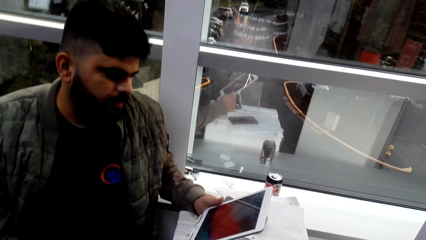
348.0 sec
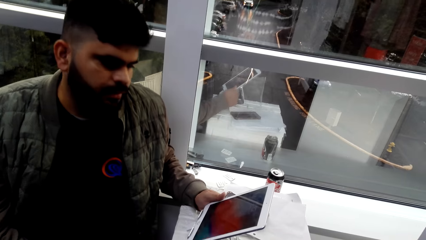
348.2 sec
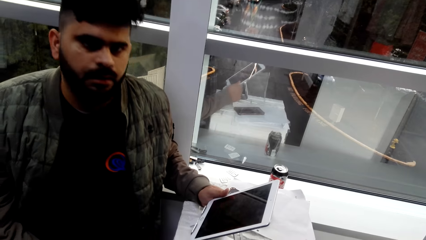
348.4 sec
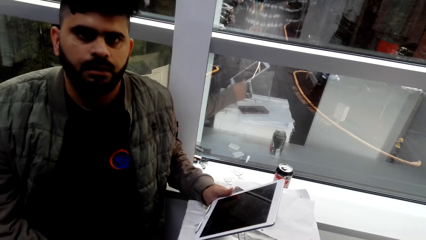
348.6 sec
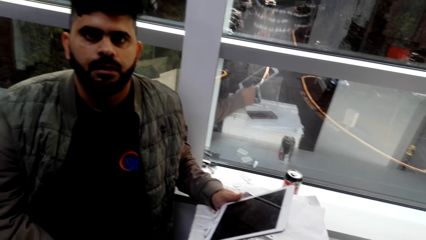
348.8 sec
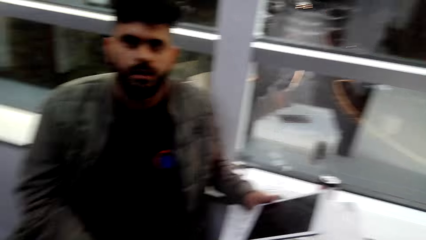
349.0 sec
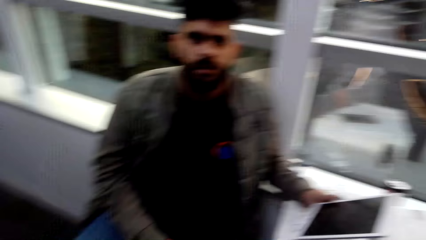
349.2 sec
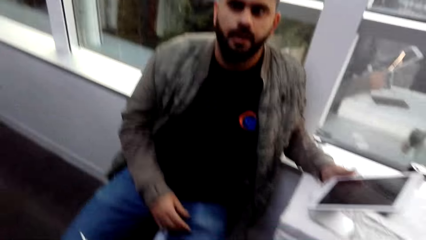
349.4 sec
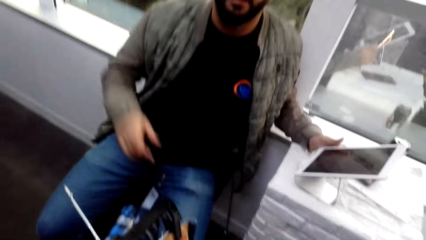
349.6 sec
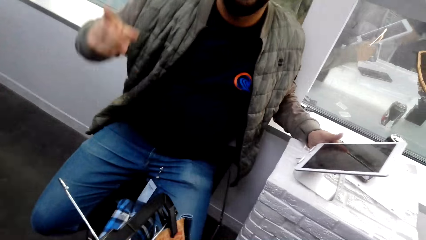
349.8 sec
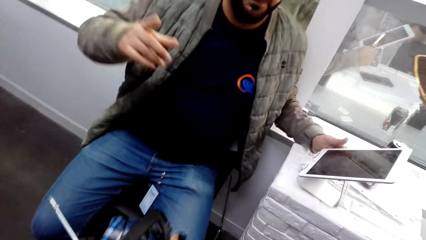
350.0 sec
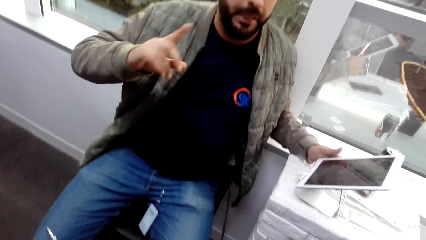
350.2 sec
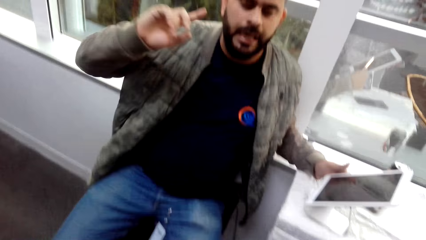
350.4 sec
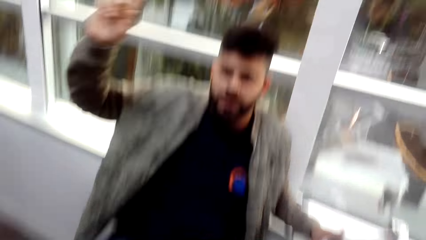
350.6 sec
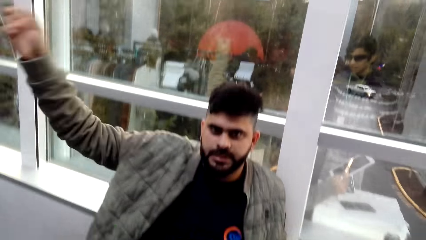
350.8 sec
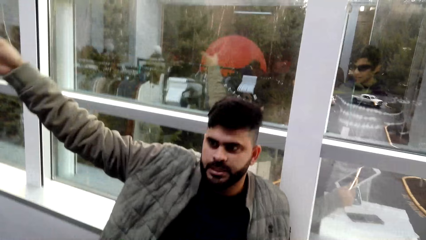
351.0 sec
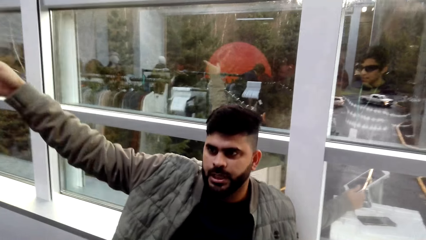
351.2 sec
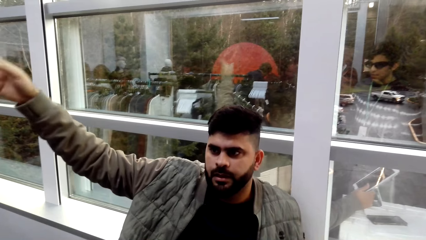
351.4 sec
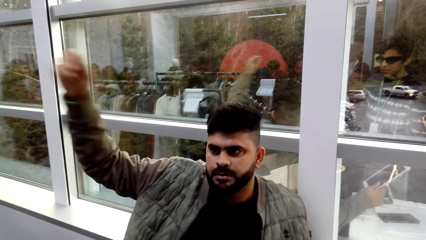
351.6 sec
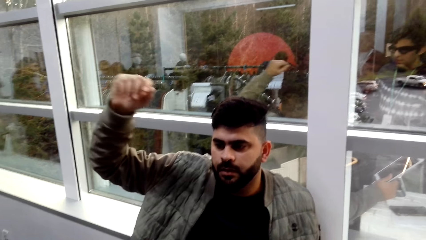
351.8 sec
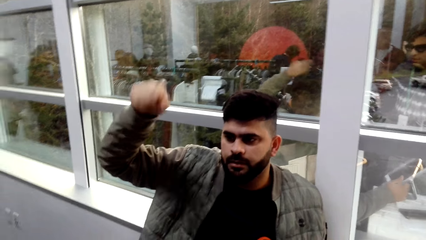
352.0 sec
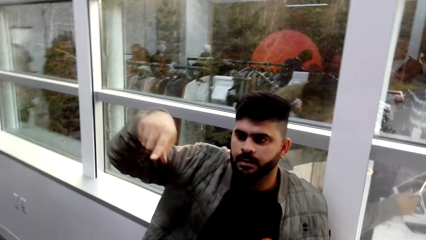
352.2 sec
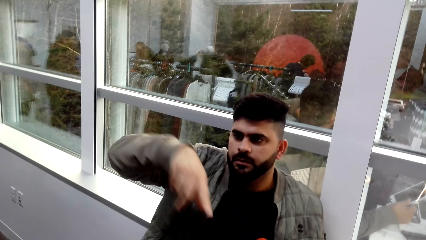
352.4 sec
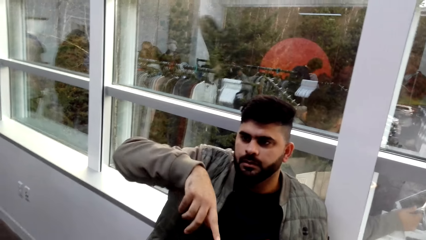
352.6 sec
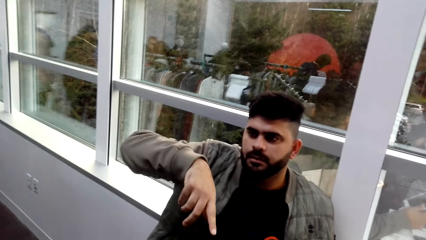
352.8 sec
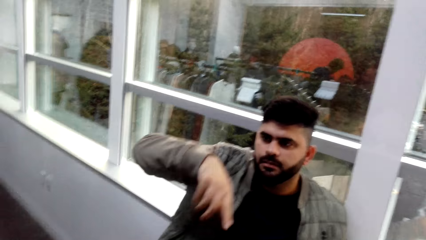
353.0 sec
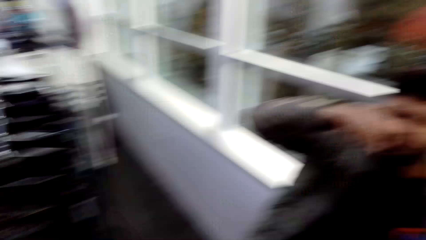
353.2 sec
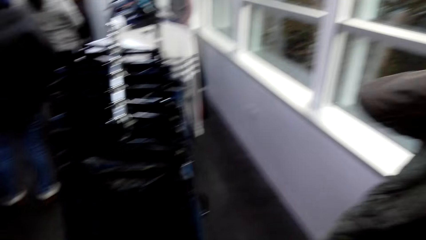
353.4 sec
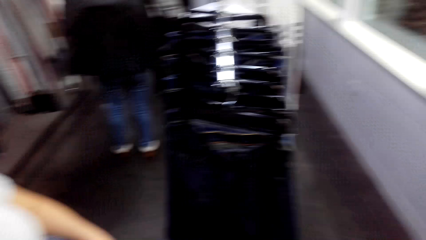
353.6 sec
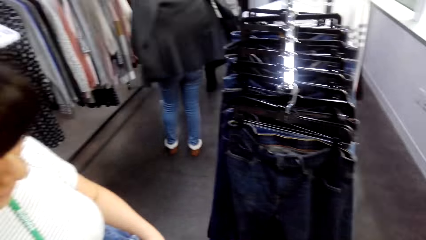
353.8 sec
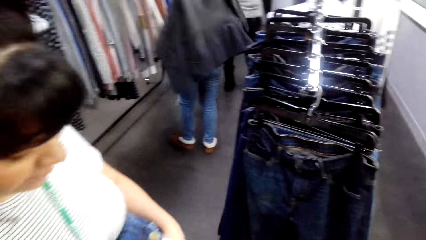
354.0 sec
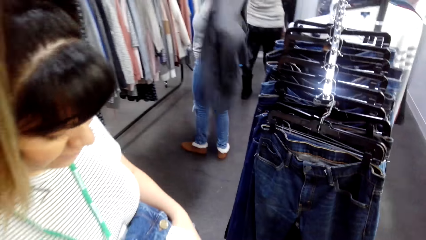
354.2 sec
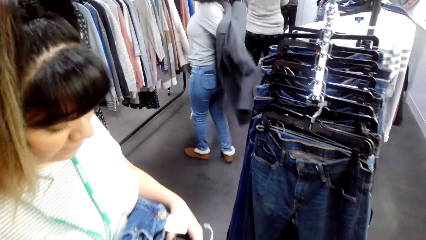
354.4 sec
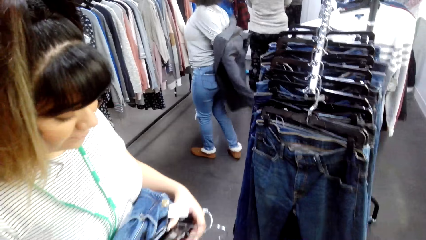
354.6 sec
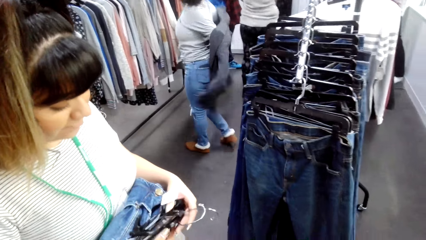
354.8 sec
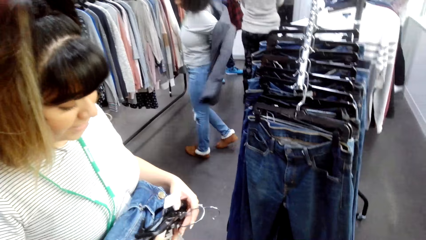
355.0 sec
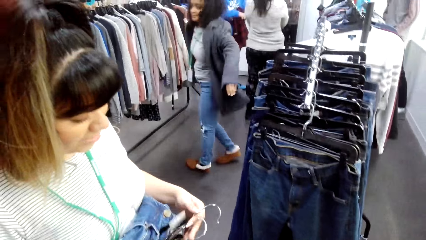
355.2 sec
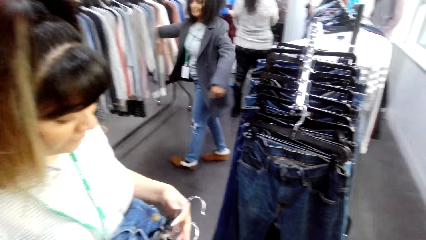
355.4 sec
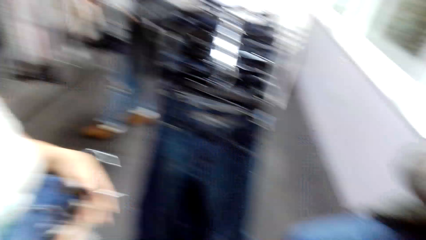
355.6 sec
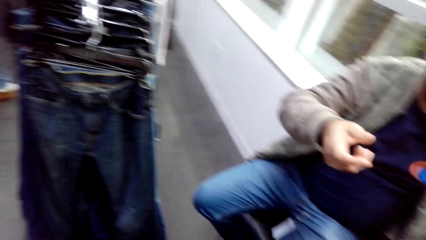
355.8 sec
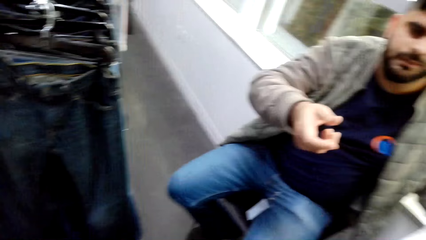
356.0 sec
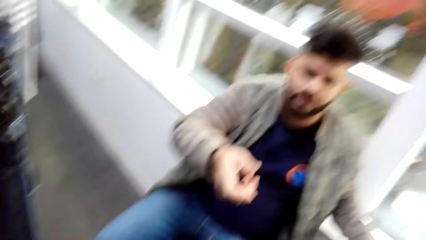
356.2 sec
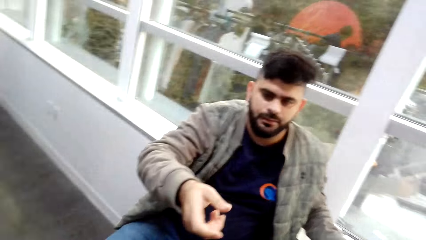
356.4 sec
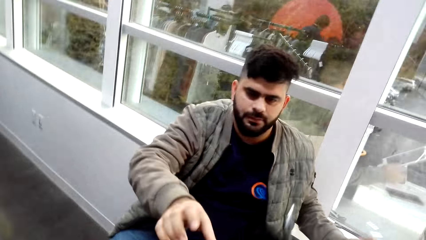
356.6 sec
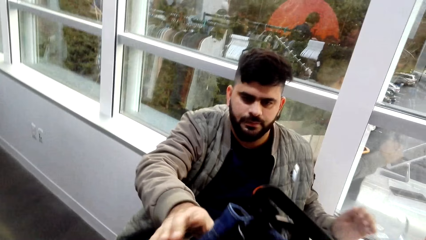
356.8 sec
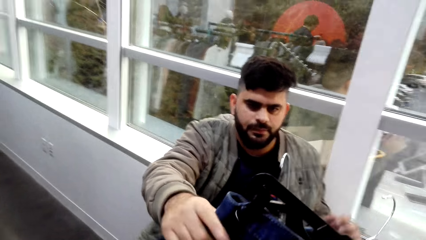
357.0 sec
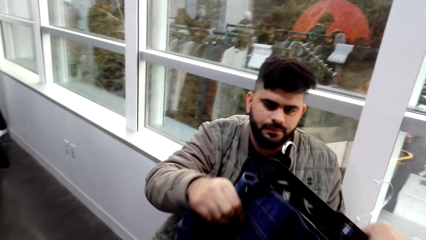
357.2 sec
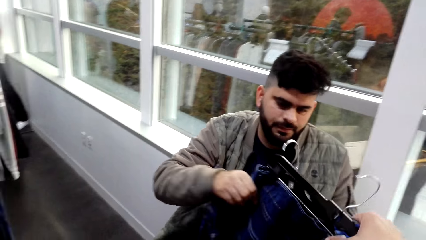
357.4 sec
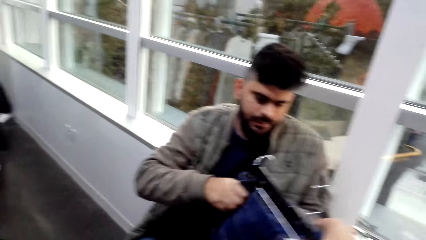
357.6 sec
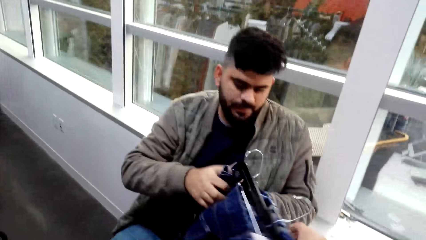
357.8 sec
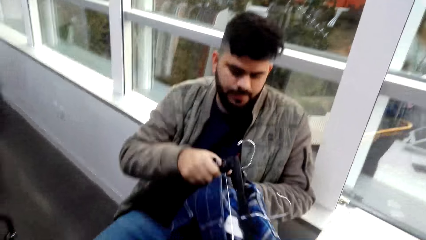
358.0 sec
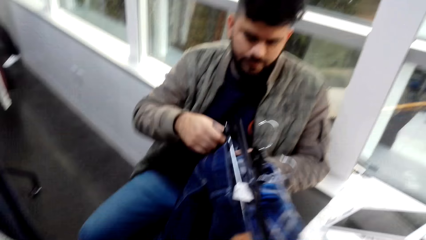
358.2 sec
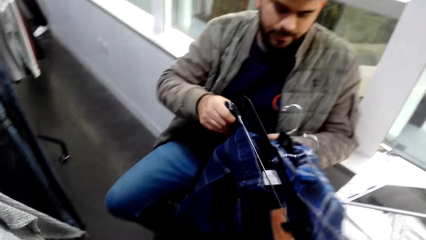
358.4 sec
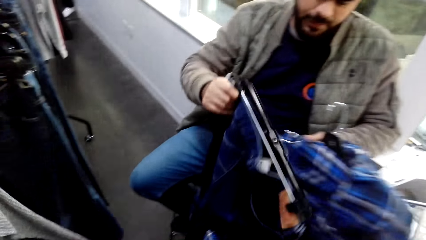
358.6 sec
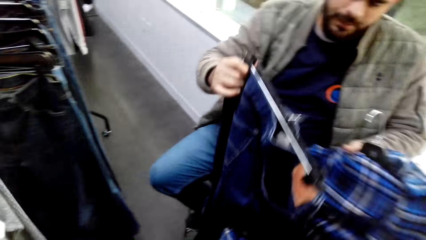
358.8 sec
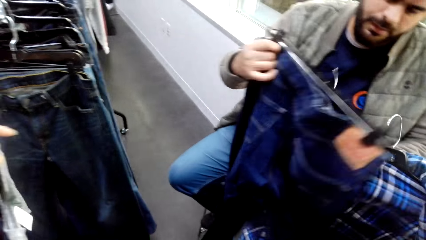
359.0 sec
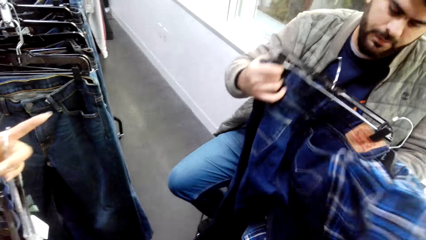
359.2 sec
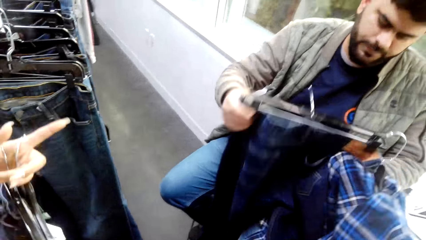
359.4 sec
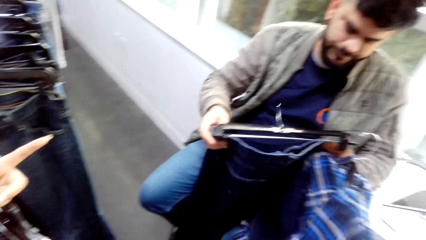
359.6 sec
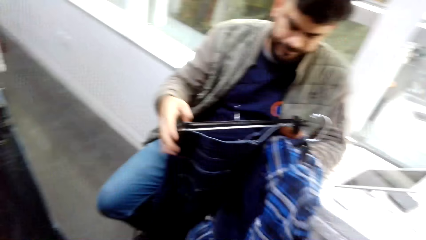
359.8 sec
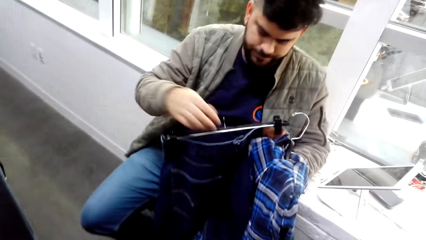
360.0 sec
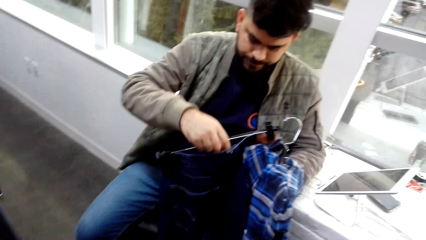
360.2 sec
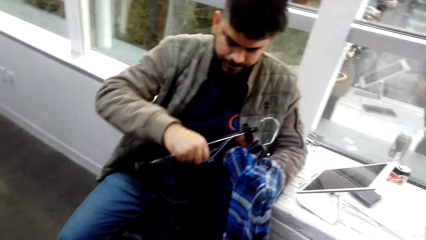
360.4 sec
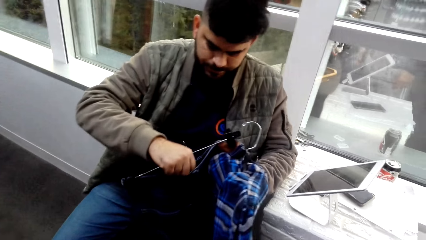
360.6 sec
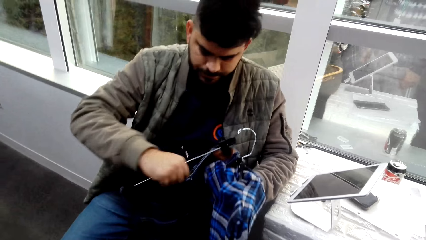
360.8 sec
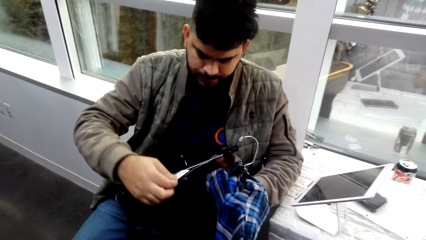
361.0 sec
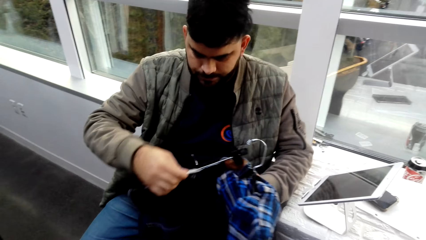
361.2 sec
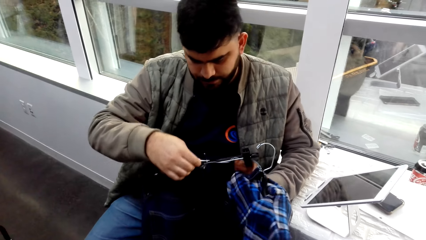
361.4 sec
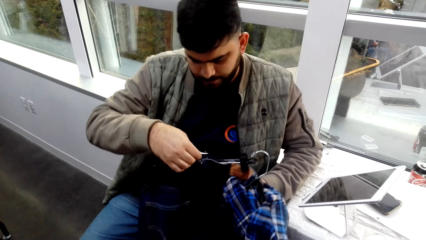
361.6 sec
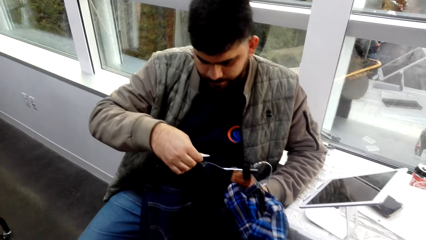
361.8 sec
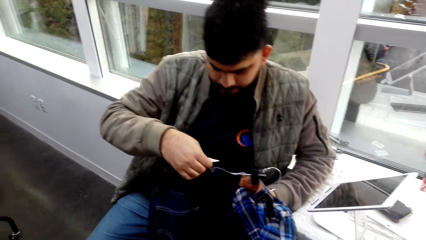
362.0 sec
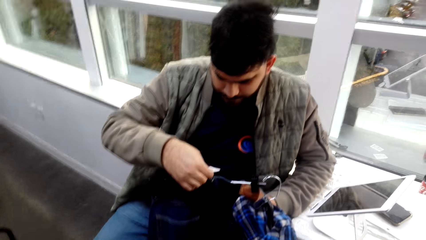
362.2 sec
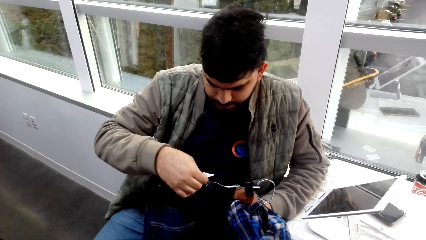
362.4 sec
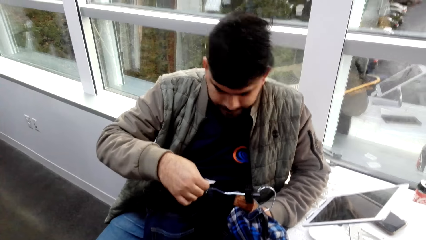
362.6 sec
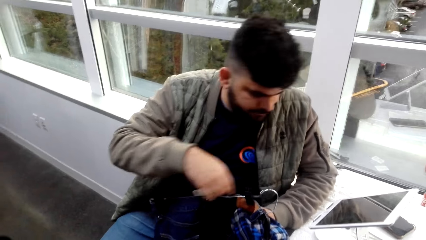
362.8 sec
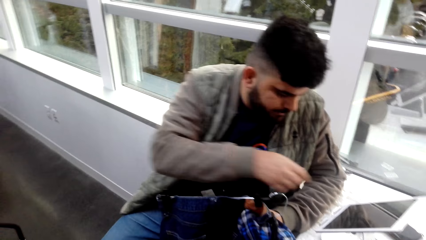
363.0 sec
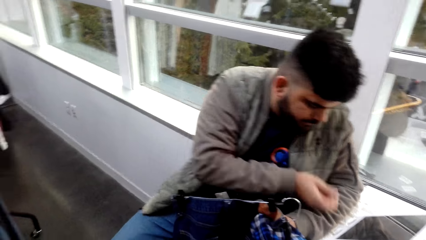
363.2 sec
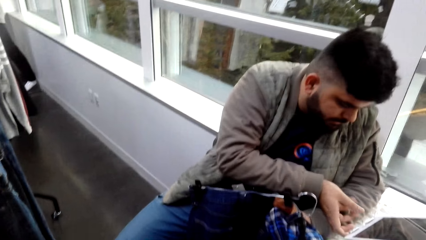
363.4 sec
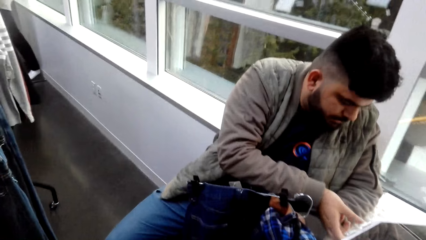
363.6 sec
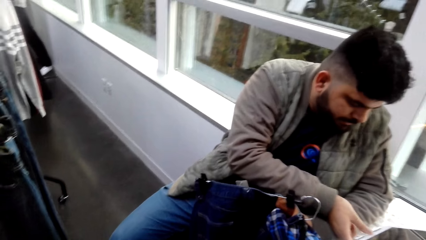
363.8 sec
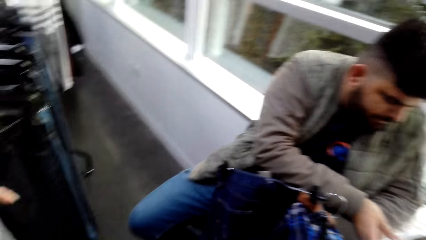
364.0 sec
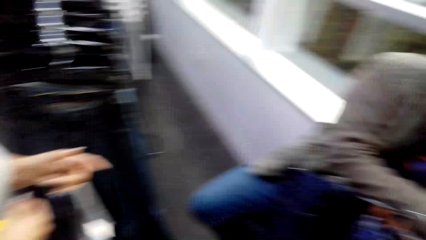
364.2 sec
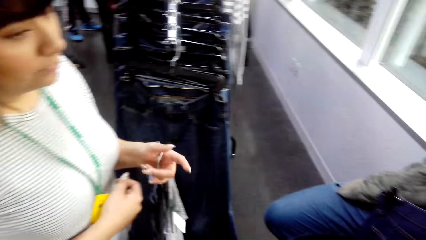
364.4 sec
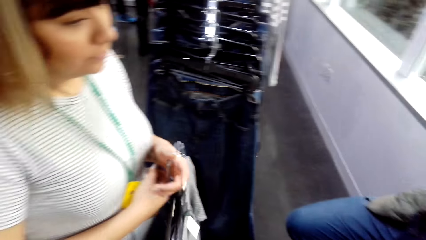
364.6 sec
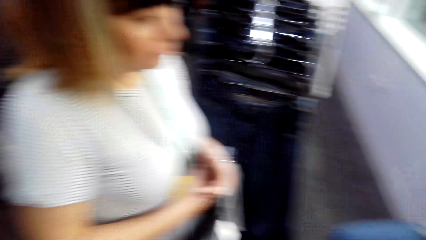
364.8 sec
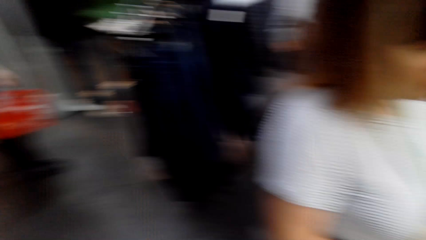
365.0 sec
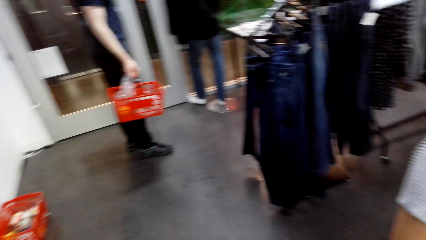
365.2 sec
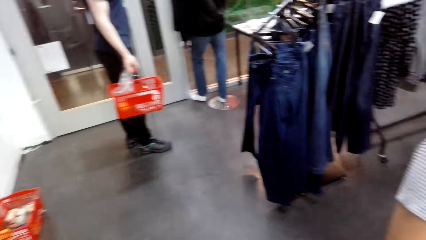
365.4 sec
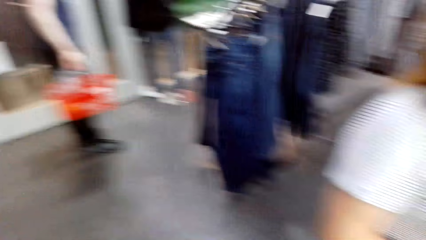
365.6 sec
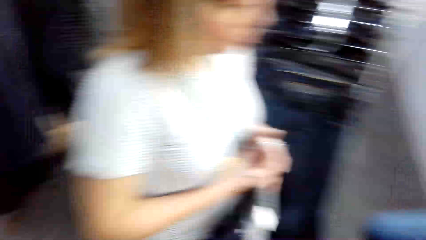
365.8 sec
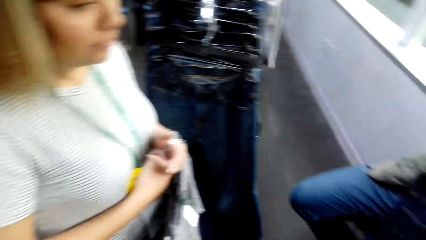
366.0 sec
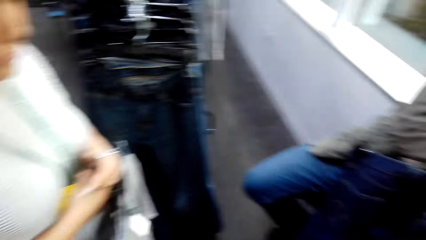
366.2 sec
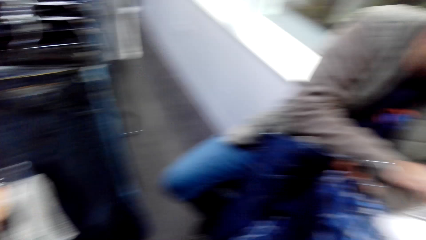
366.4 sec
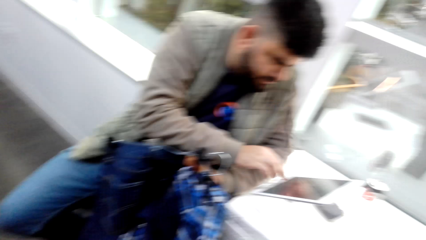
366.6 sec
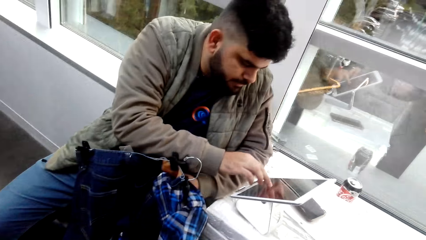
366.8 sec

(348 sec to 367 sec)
A cashier gestures with a hand. The camera wearer gives the cashier the clothes. The cashier adjusts the trousers. The cashier inspects the clothes and operates the cashier machine. The camera wearer looks around in the clothes shop.
